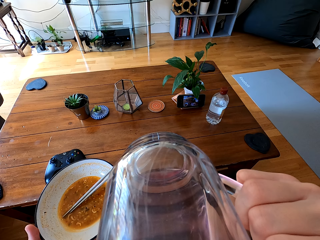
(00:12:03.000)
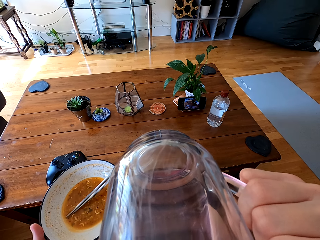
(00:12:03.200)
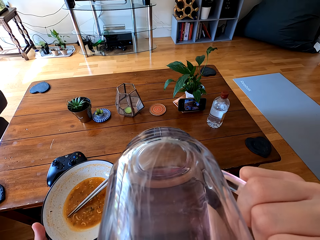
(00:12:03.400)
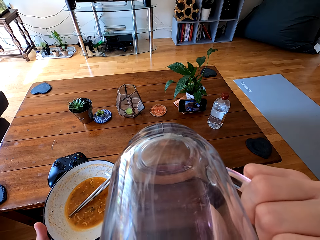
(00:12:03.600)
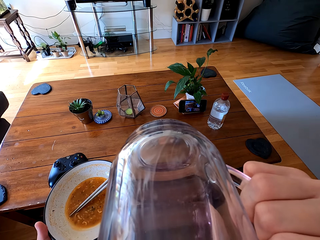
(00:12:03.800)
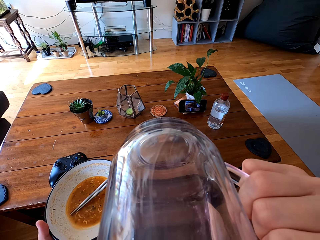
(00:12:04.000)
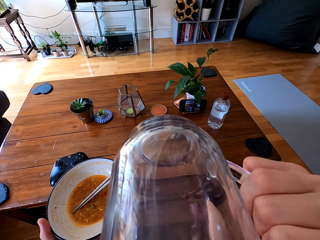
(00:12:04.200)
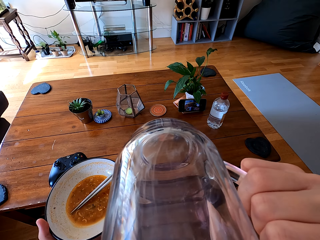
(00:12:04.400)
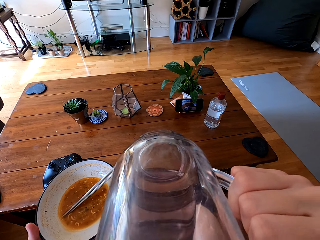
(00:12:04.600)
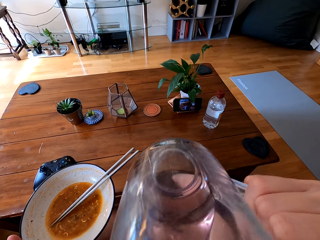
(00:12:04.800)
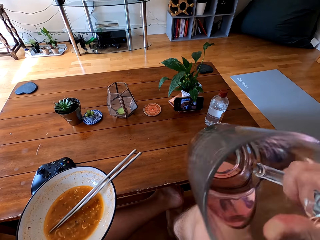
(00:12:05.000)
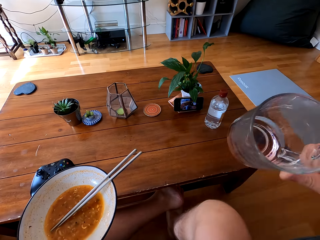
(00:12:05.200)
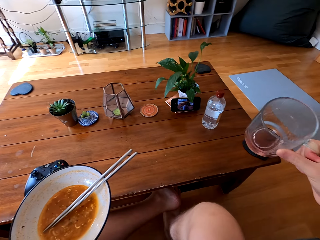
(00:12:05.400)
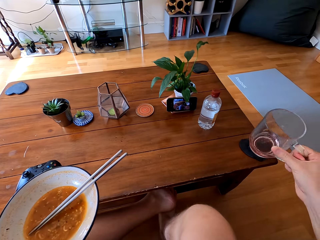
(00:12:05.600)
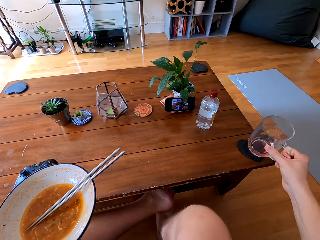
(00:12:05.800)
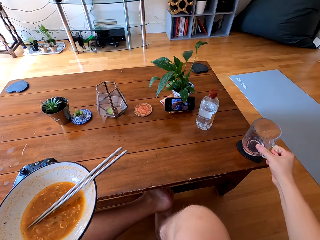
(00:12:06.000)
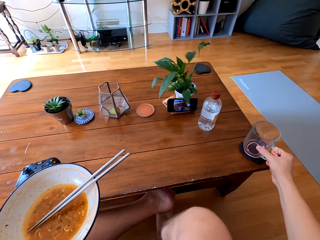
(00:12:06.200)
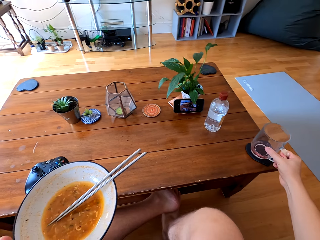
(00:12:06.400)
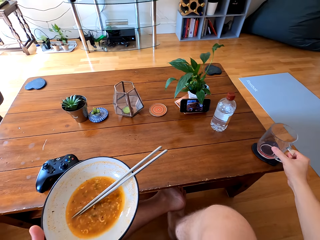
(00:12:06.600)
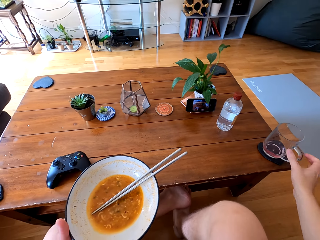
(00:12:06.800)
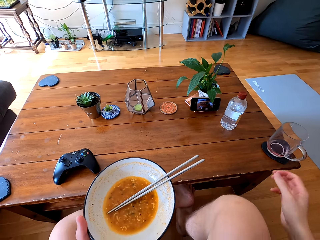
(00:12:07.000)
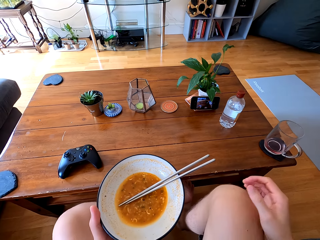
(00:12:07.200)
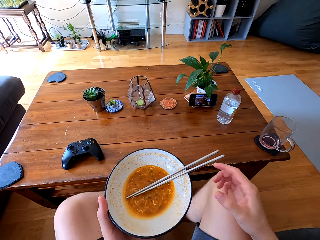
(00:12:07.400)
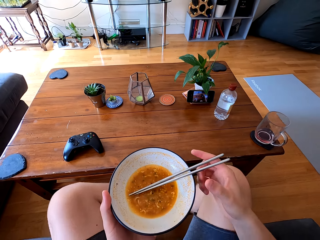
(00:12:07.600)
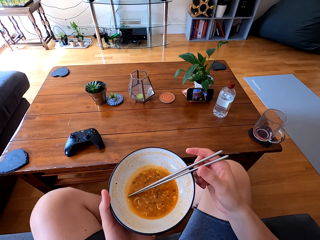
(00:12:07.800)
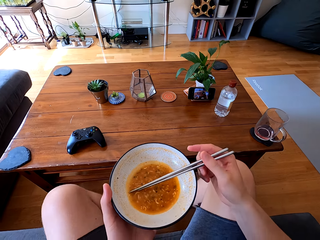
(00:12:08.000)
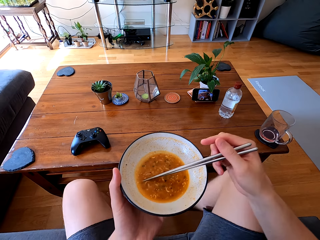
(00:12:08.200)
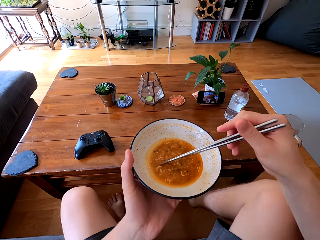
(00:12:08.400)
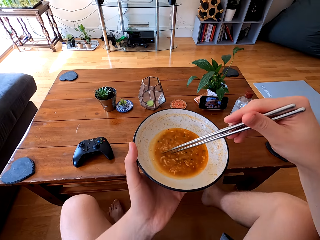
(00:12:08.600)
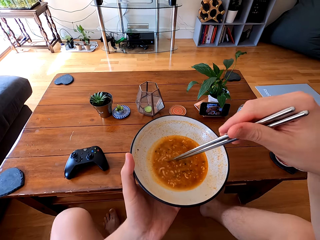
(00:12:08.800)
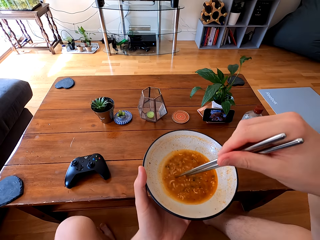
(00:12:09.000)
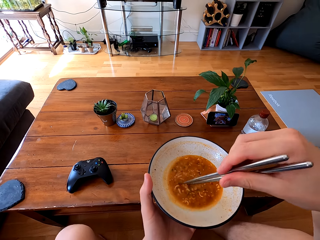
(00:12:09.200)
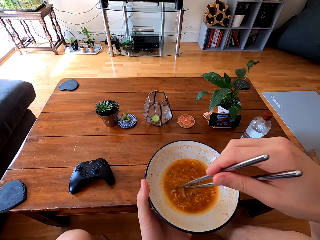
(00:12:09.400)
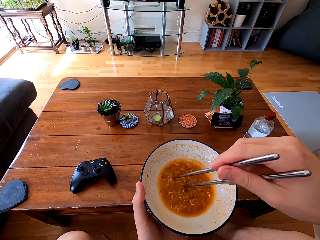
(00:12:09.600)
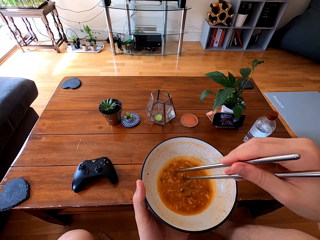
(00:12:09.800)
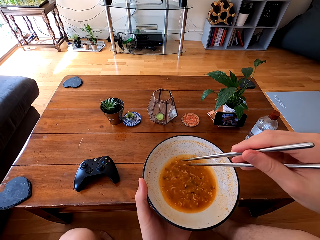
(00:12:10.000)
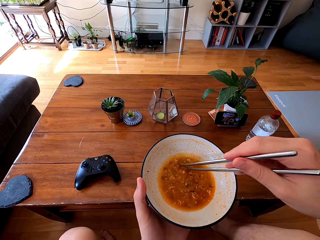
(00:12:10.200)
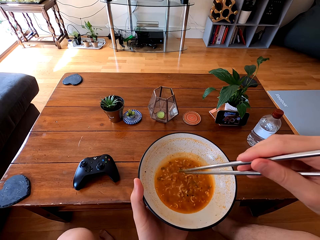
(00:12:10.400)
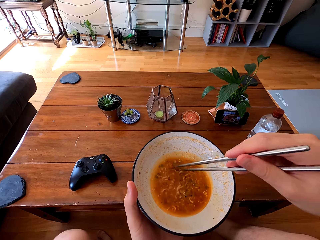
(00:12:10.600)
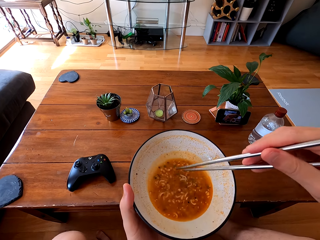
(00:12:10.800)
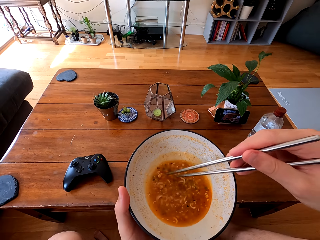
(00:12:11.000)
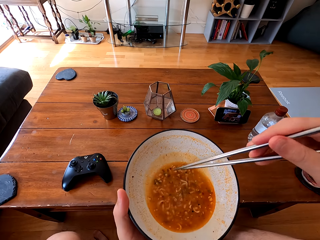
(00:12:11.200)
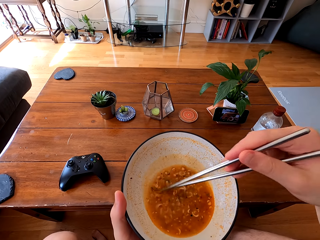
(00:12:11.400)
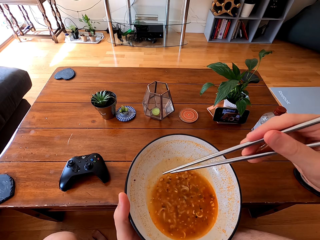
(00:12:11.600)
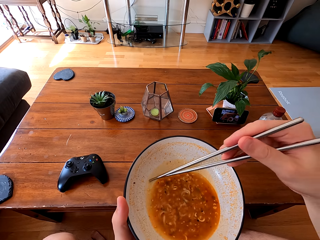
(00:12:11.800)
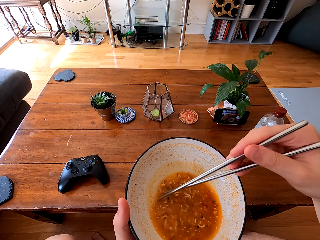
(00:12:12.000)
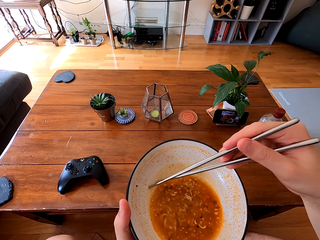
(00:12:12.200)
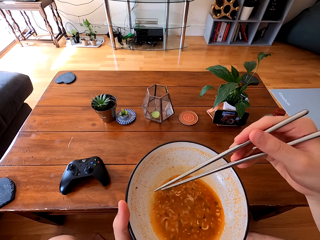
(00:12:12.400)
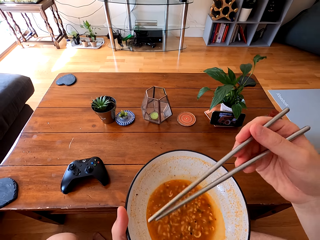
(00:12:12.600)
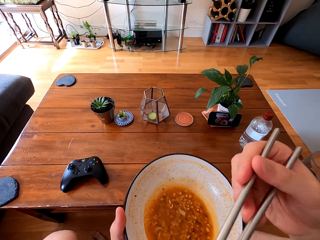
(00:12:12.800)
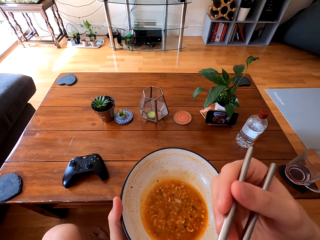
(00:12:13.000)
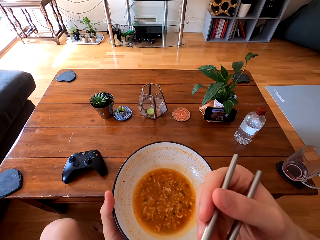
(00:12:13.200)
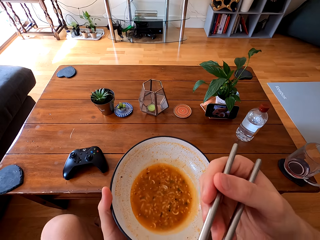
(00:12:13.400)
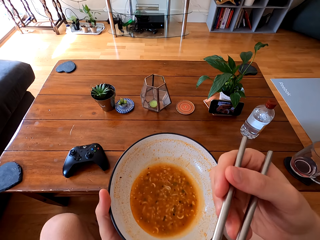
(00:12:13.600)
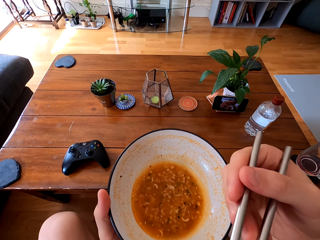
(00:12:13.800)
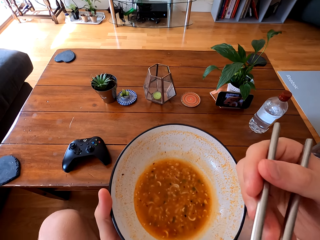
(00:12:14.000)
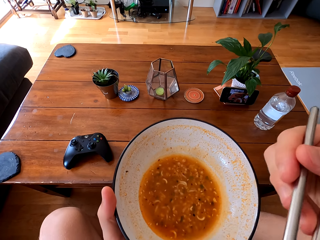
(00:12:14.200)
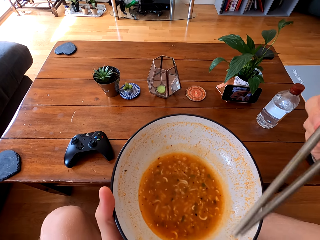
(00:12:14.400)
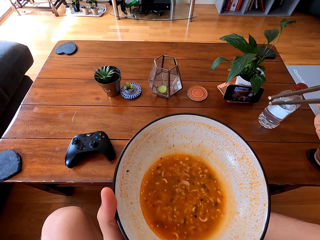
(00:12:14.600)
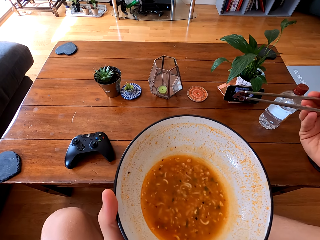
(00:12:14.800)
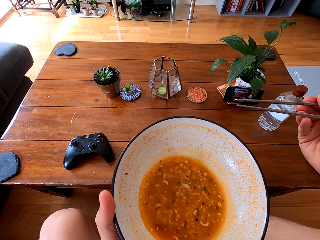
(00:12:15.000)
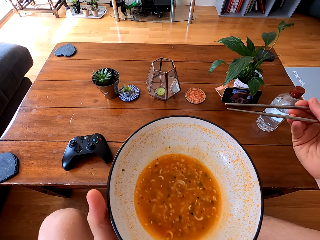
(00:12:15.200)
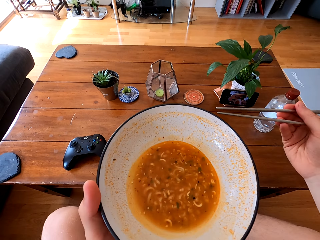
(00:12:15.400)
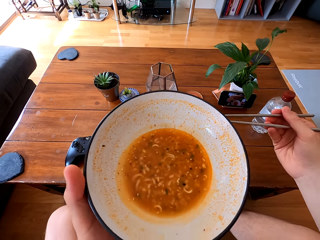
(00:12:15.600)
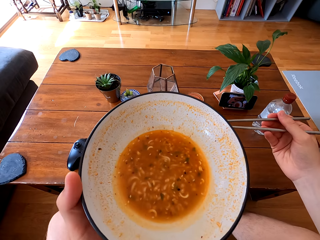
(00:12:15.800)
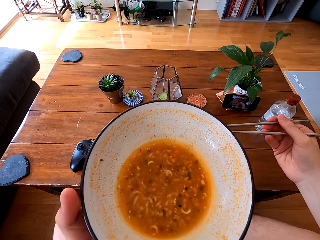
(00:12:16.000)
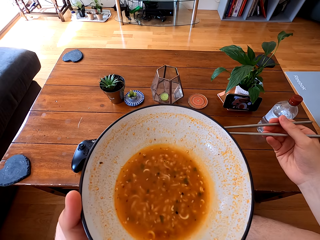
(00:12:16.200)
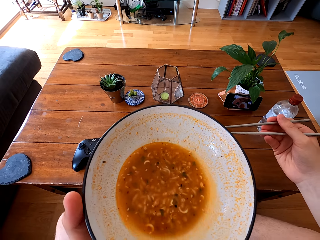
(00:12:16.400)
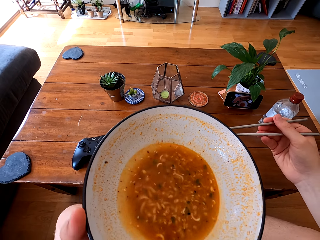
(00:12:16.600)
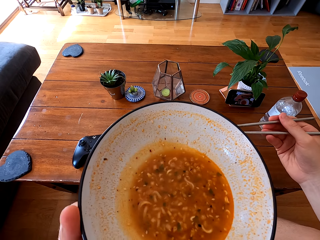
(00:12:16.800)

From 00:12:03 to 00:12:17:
The camera wearer drinks the juice. They put the glass down on the table. They stir the noodle soup. They eat the noodles.

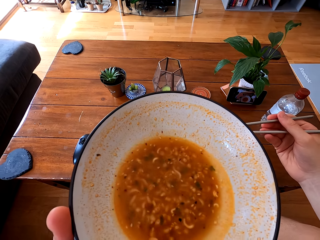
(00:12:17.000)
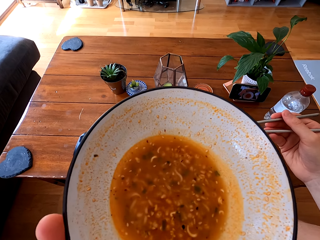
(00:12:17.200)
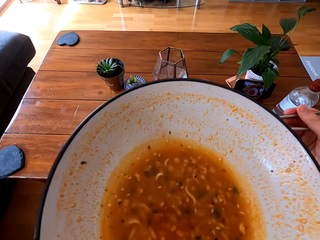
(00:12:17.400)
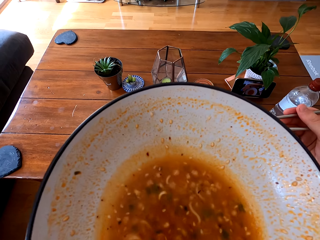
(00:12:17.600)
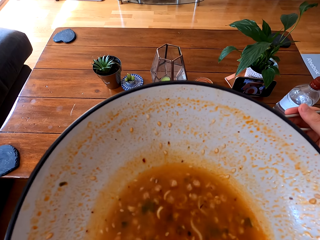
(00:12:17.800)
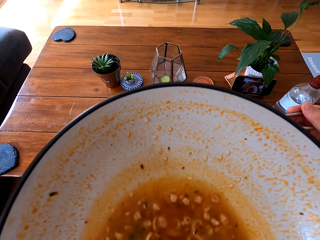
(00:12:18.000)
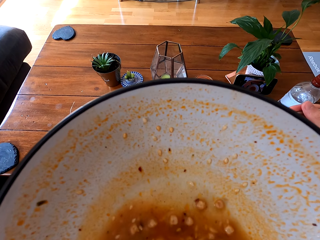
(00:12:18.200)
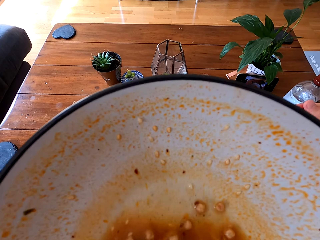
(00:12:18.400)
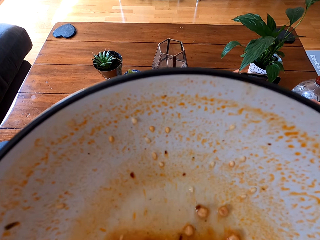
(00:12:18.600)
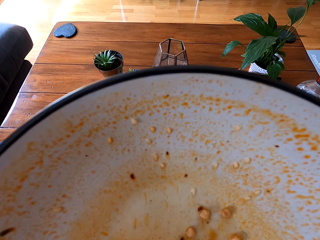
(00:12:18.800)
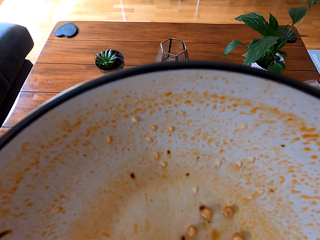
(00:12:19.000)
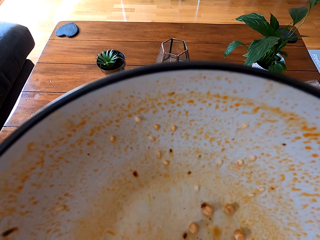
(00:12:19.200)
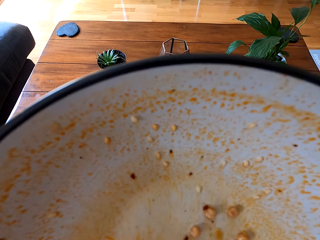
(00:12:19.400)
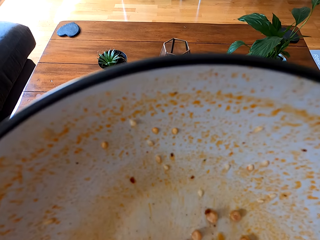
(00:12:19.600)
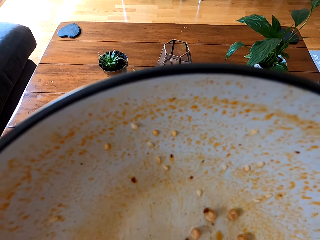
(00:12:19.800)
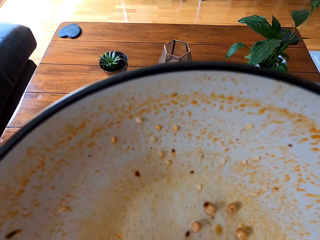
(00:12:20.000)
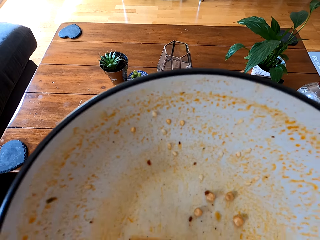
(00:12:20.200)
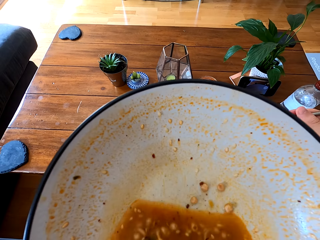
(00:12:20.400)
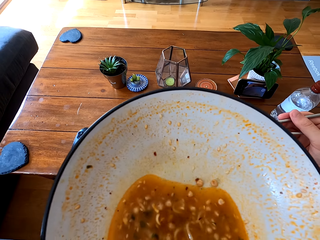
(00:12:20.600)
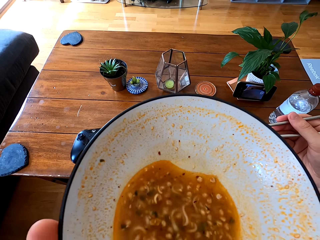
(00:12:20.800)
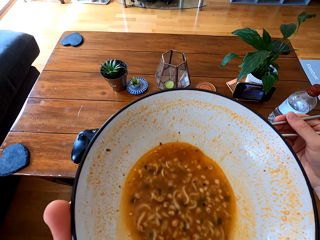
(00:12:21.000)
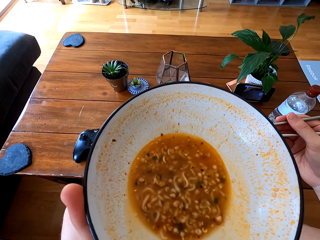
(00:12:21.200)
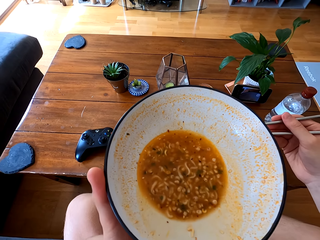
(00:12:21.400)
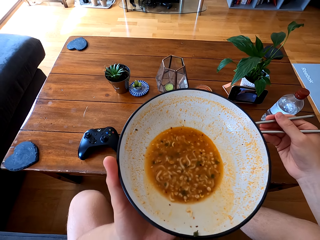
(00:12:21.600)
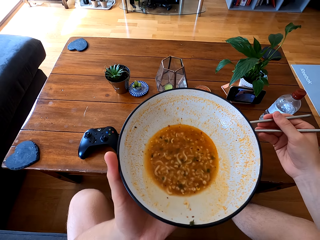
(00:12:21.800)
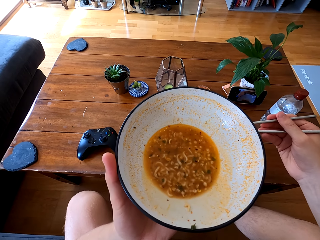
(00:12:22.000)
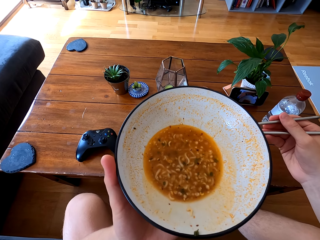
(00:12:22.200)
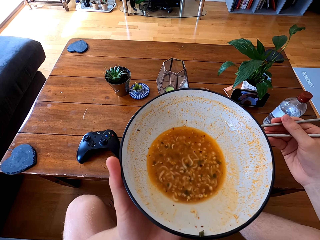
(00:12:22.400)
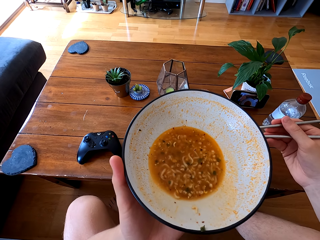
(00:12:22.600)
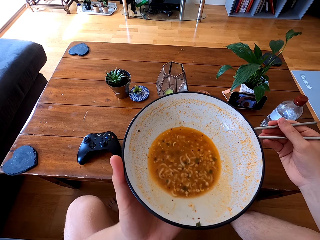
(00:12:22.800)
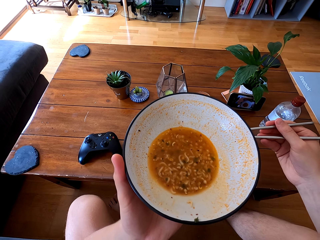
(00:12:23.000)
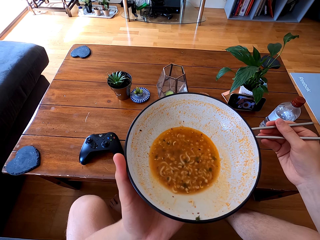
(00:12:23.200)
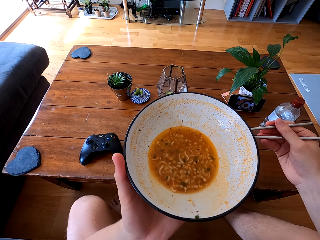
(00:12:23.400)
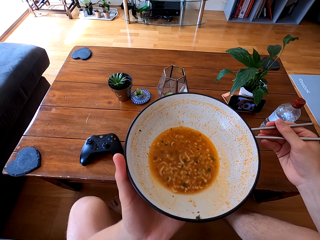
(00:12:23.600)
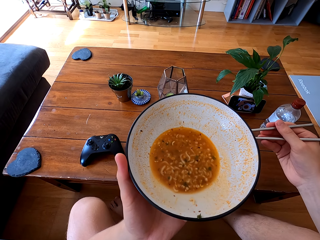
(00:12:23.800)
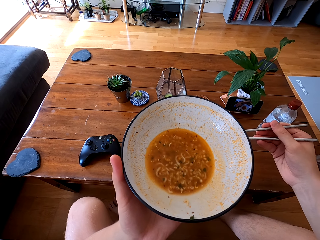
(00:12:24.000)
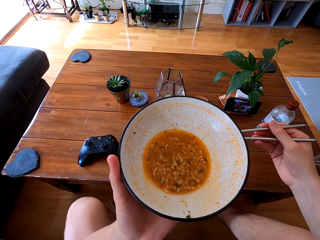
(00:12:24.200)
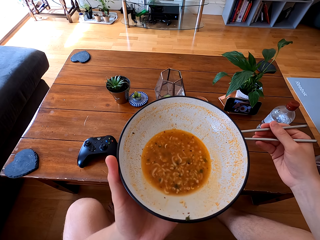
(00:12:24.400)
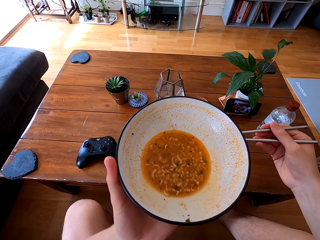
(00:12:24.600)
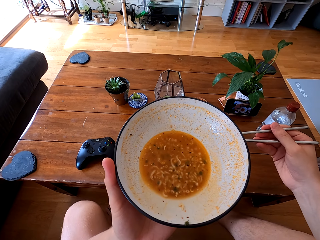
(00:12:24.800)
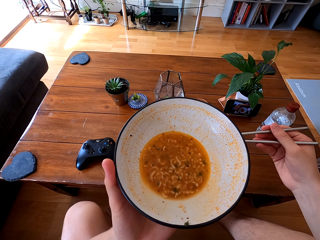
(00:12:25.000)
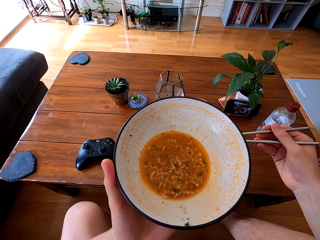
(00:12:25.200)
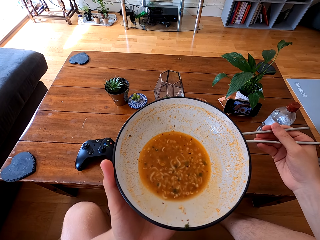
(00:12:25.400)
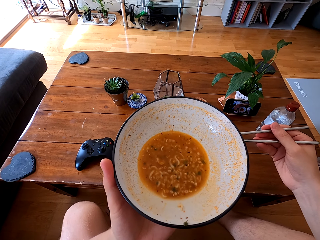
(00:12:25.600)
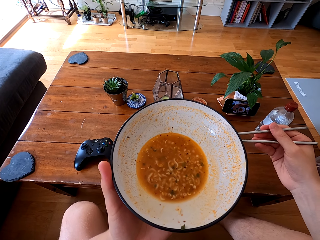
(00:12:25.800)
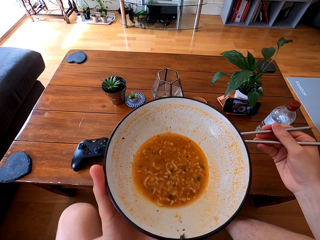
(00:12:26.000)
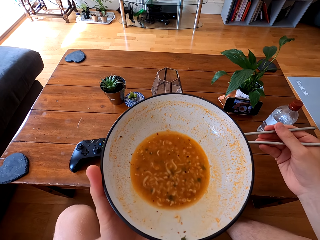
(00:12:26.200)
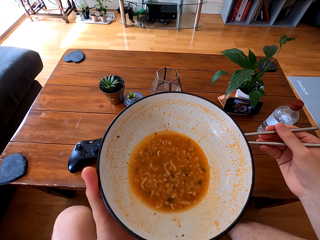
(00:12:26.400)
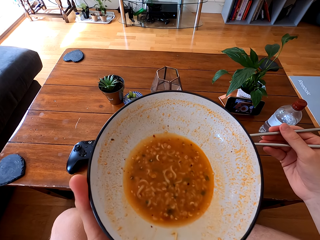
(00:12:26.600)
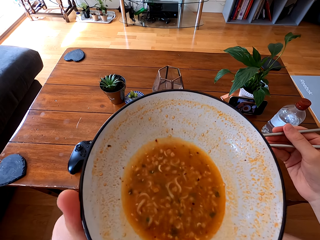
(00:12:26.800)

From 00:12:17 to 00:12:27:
The camera wearer drinks the soup. They hold the plate.
